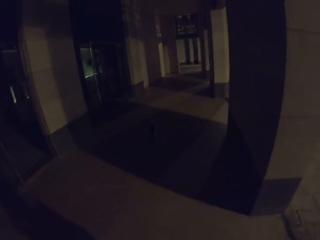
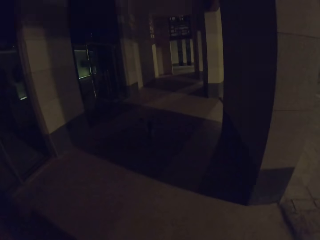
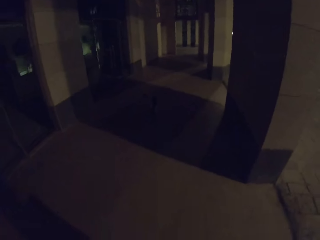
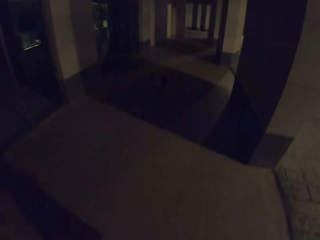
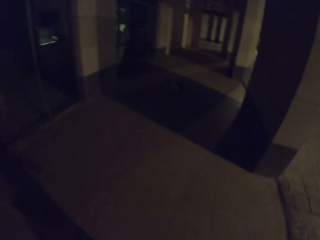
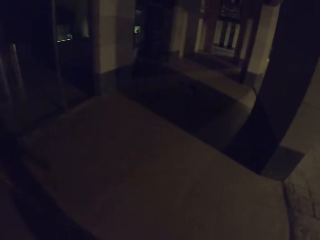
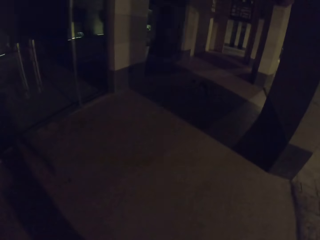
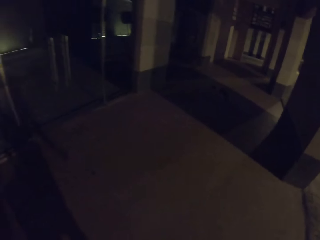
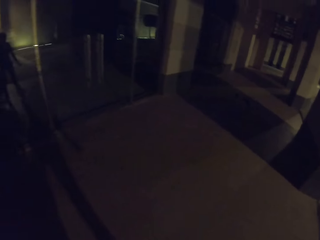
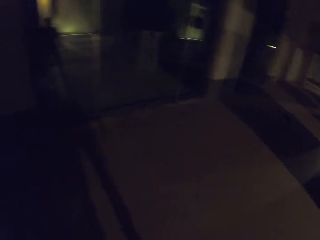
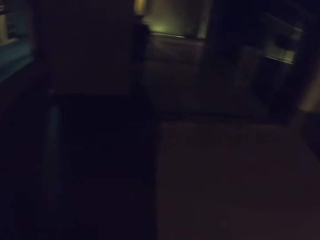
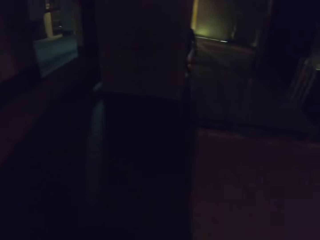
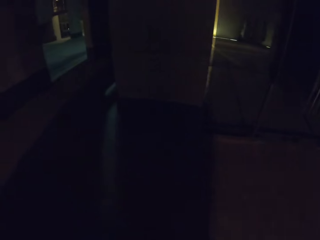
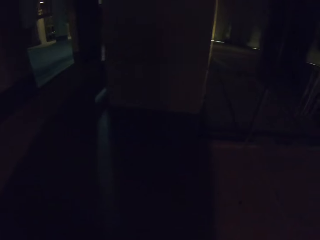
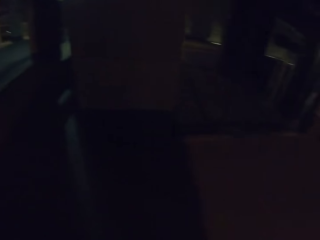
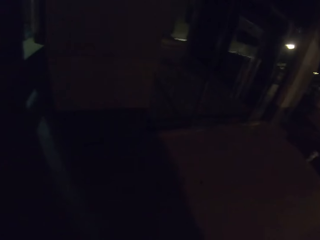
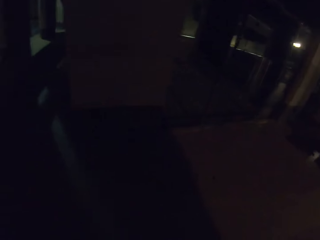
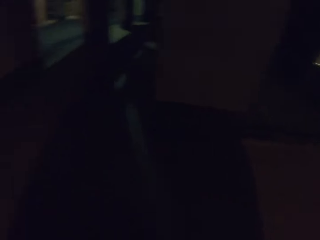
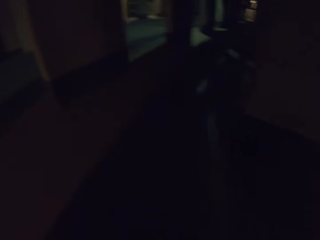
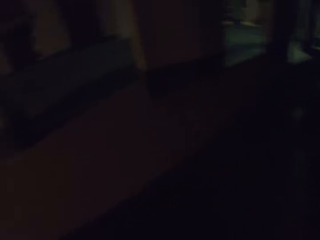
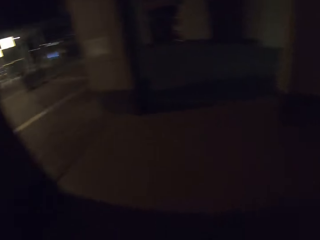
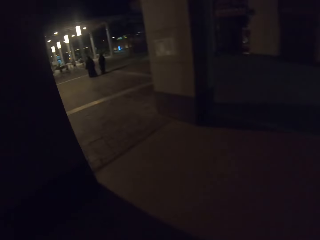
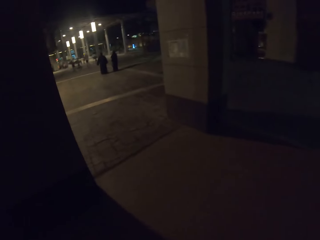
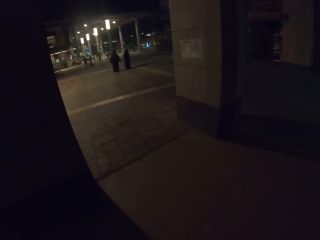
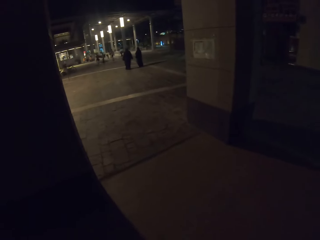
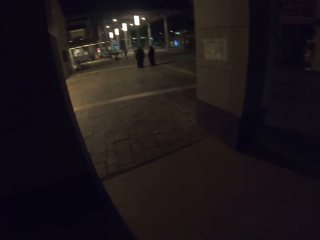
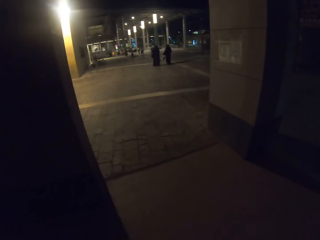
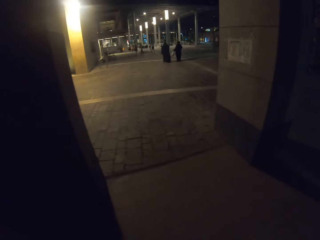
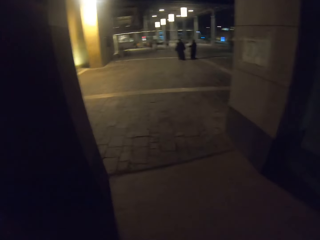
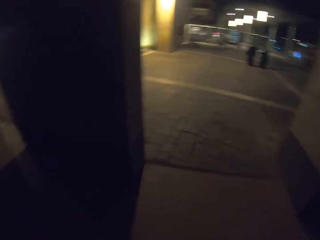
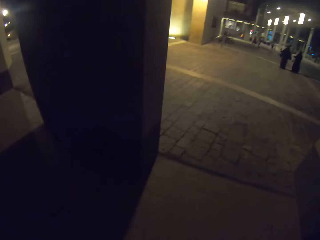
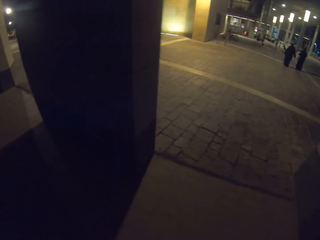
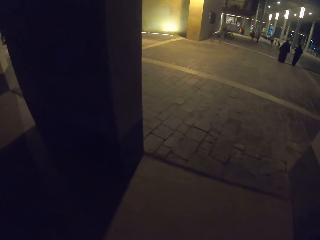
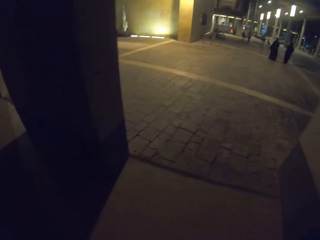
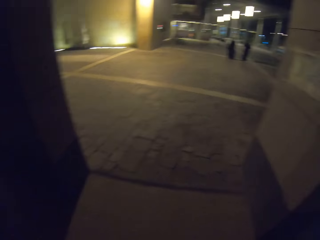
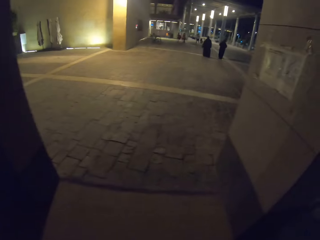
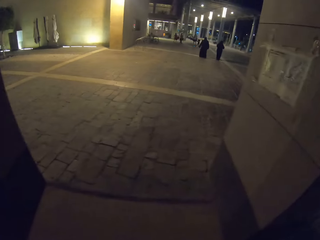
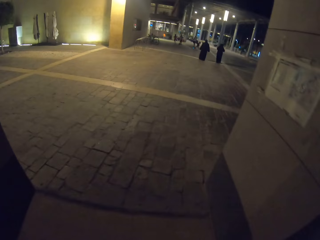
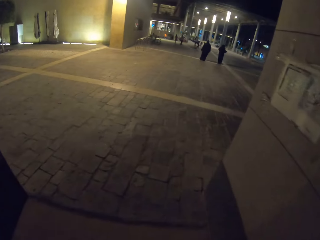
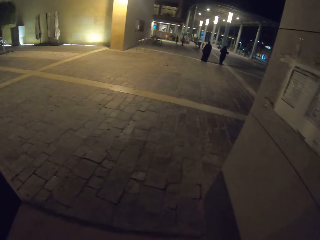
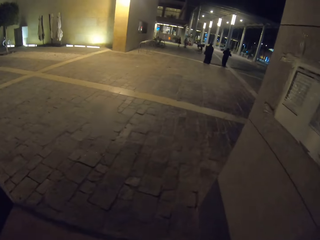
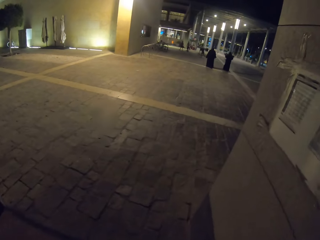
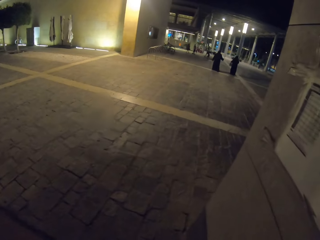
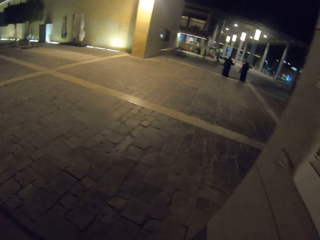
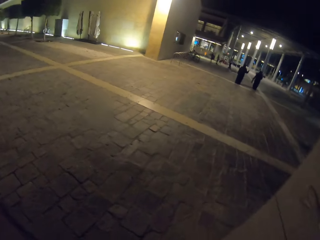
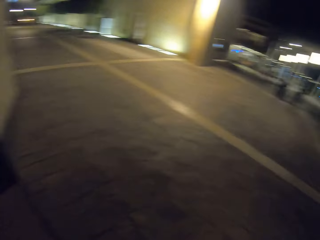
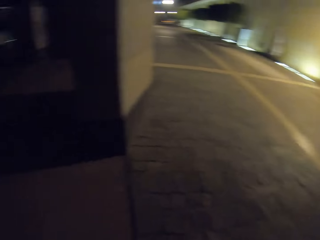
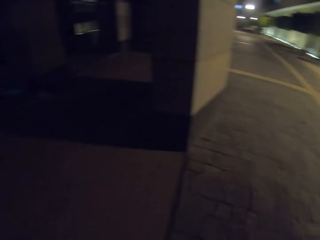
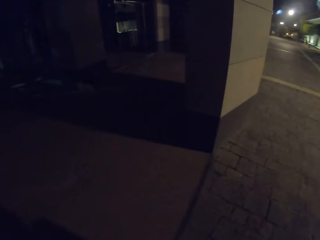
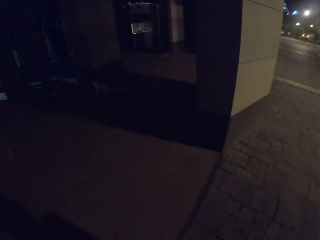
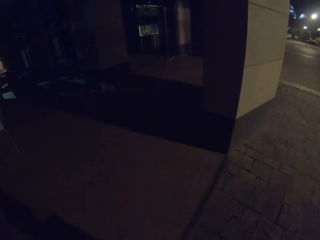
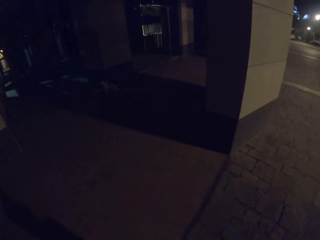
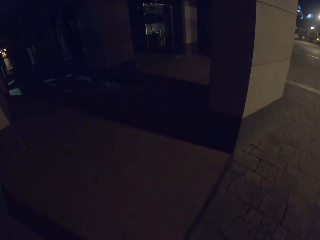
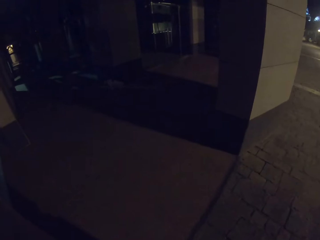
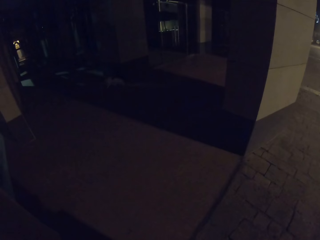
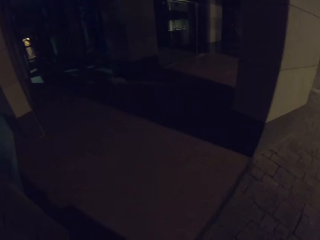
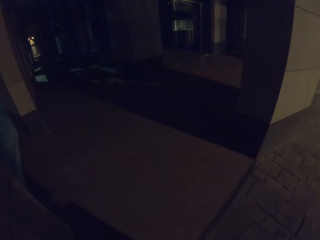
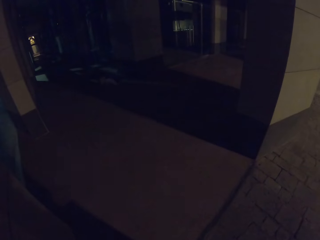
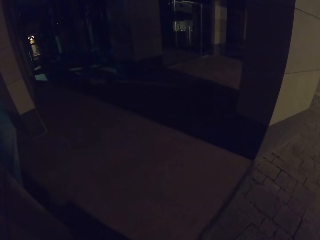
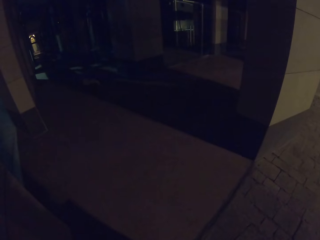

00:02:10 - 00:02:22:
The camera wearer looks around the building.

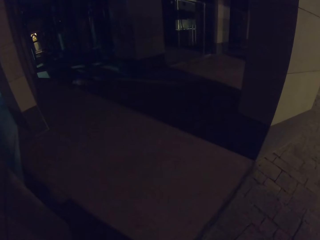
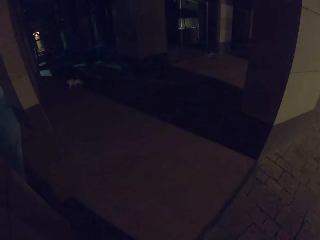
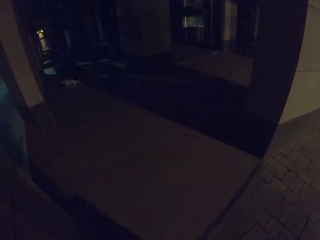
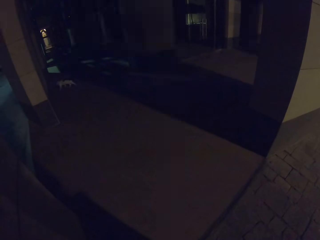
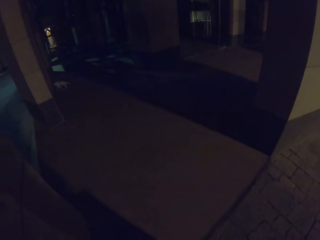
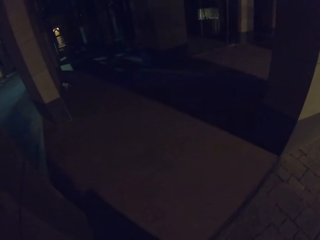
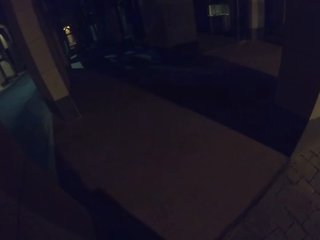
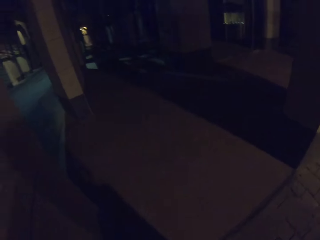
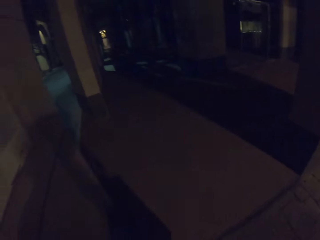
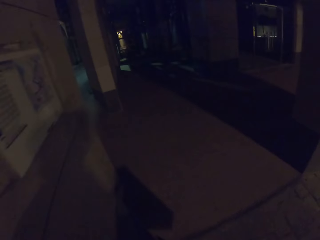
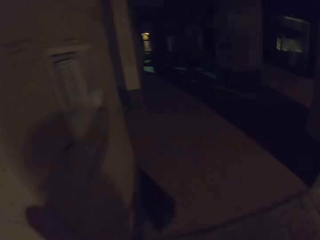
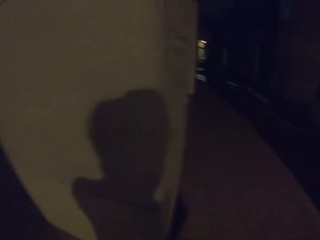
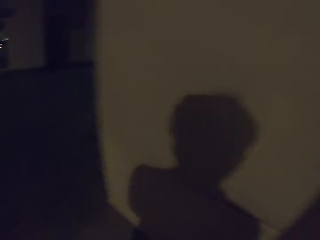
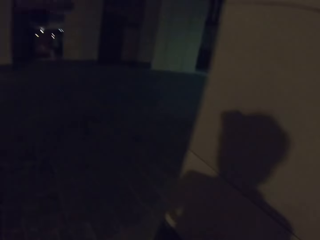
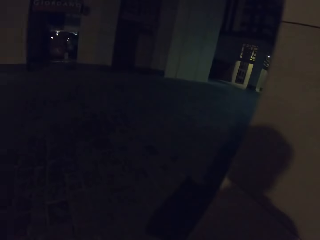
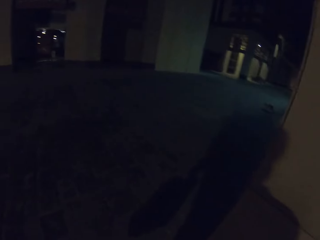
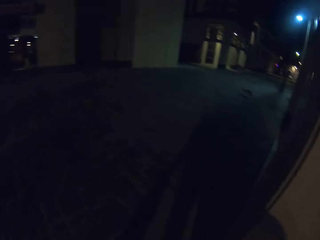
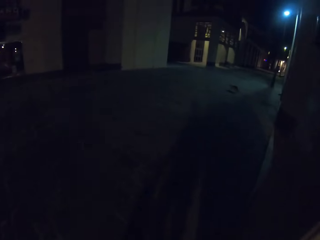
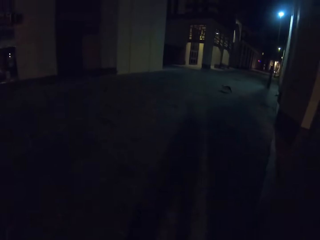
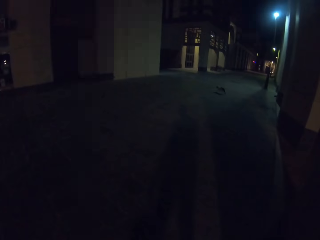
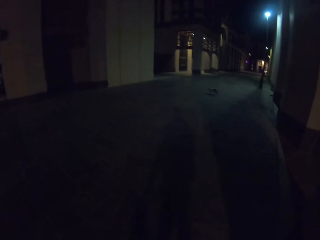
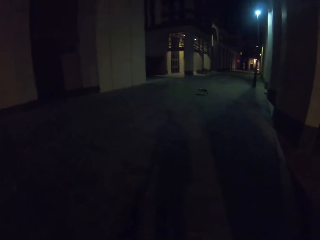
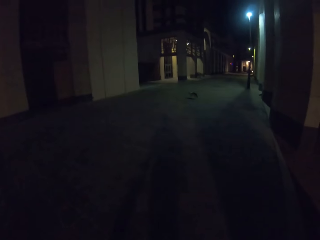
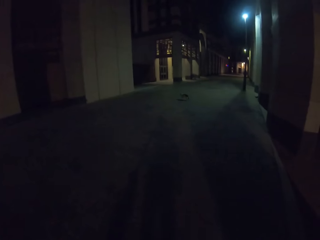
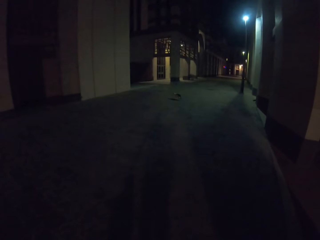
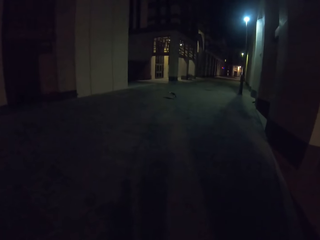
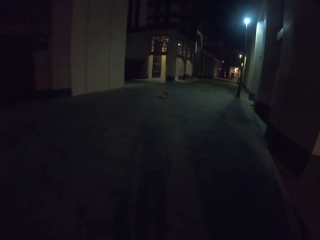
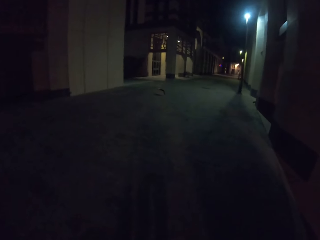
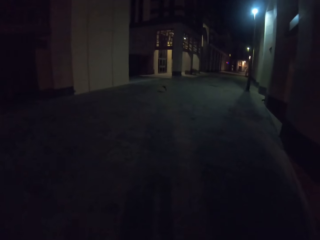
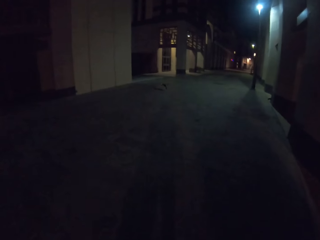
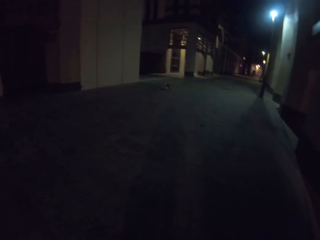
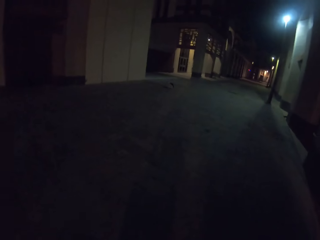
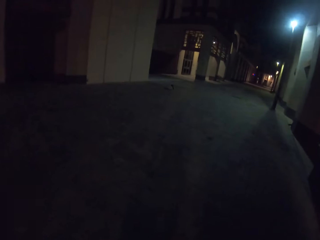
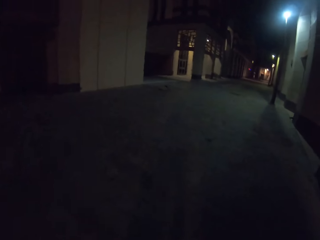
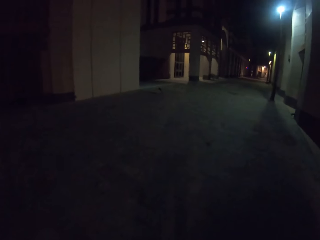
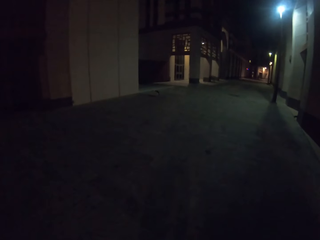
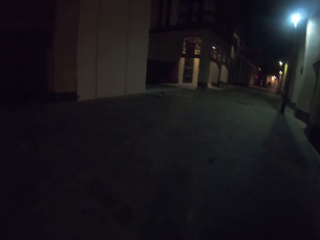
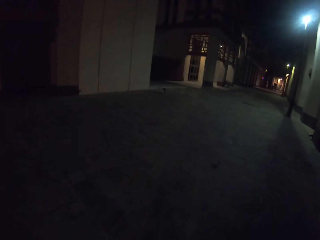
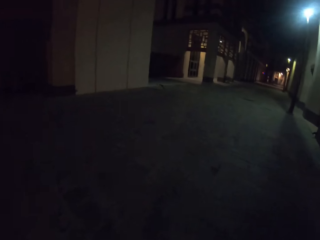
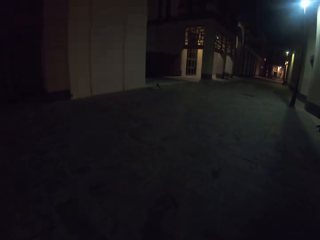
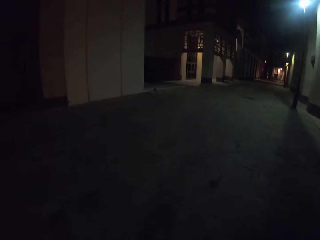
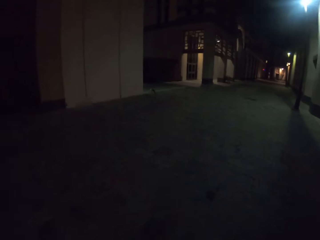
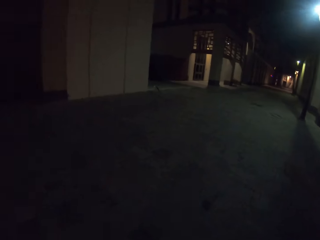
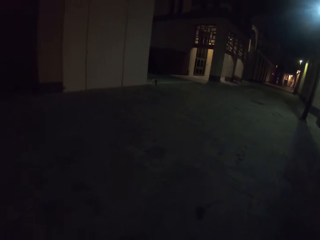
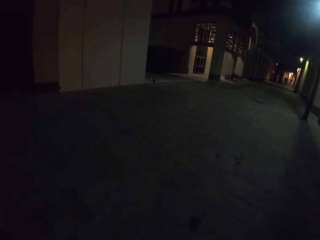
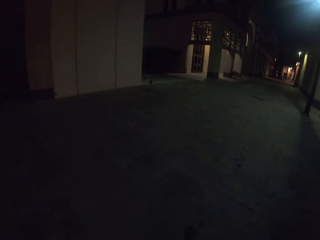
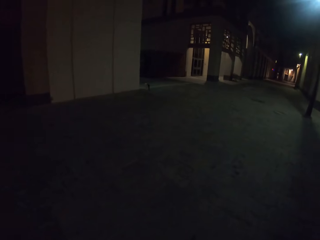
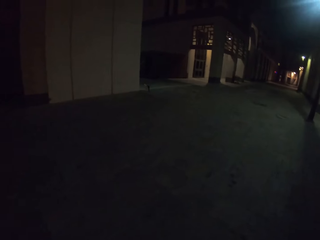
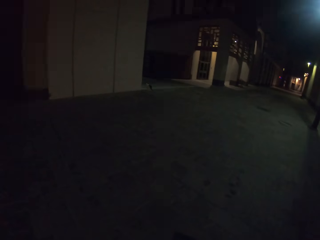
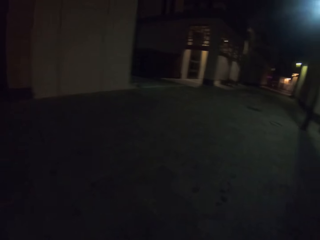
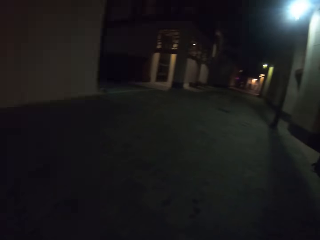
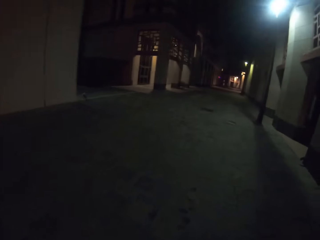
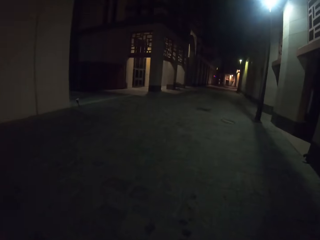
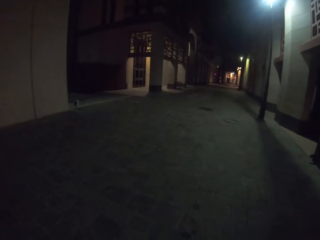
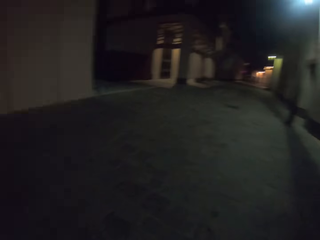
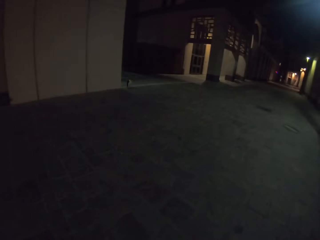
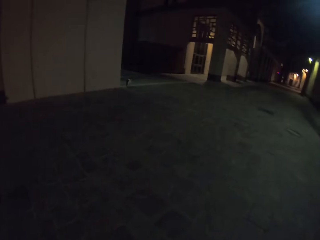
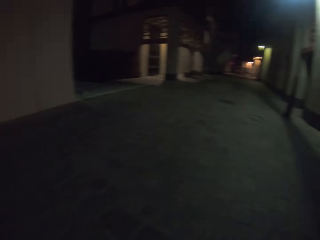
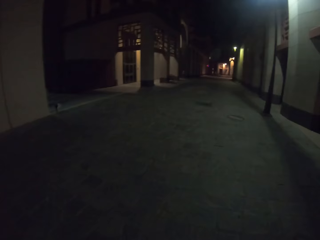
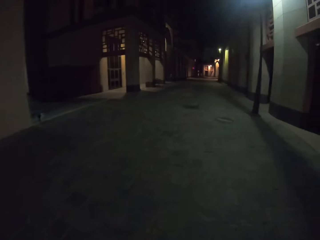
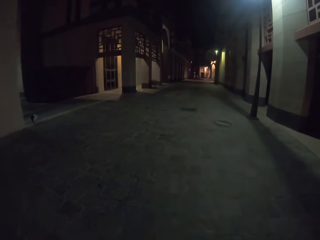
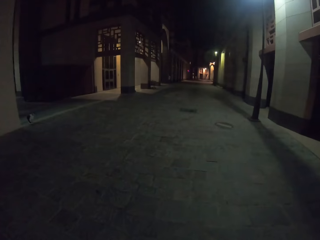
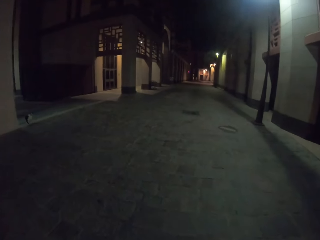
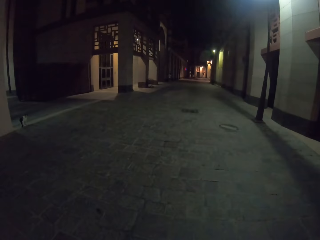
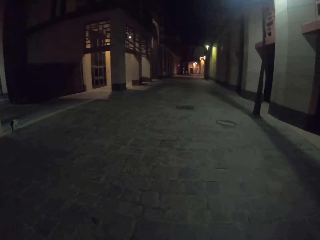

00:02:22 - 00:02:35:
The camera wearer walks beside the building.
